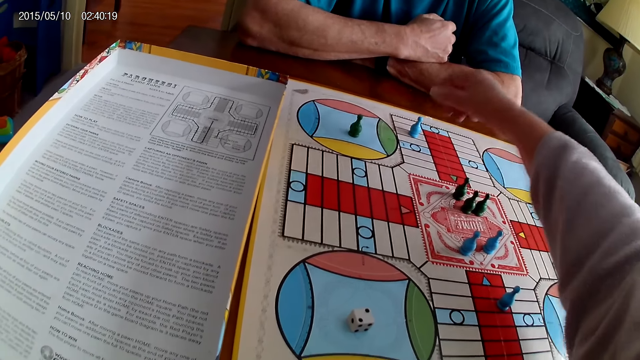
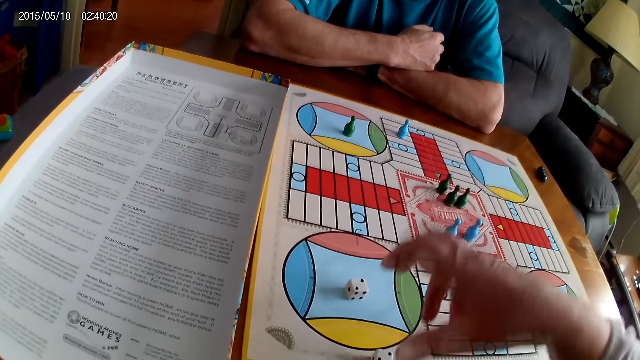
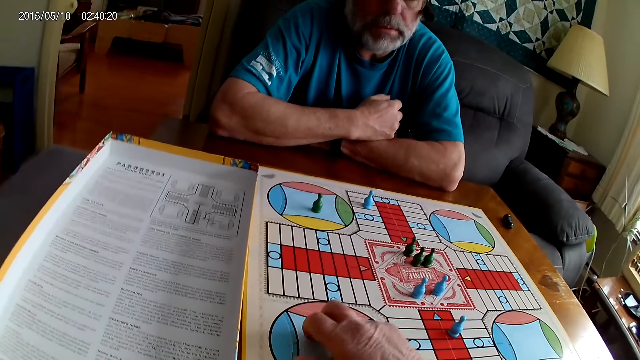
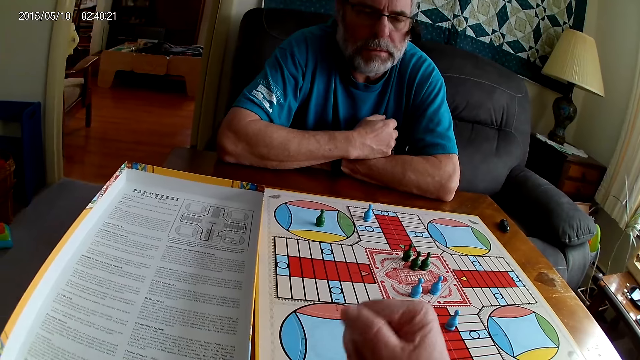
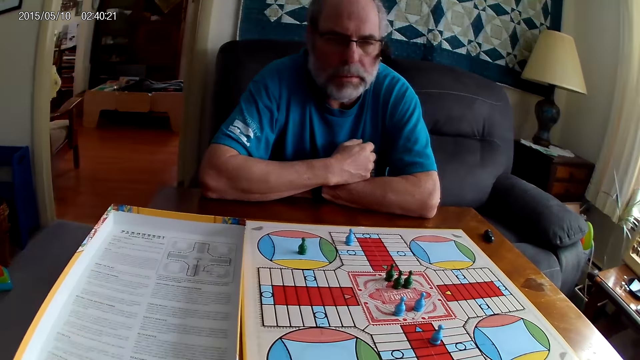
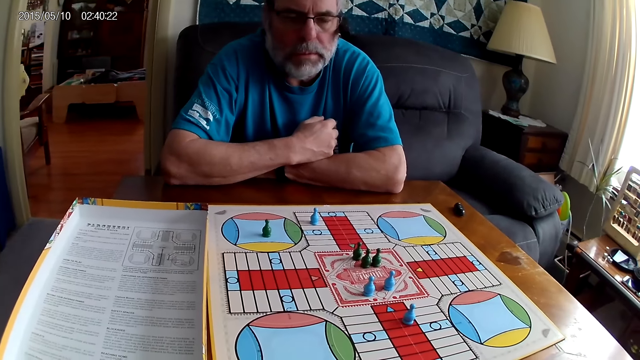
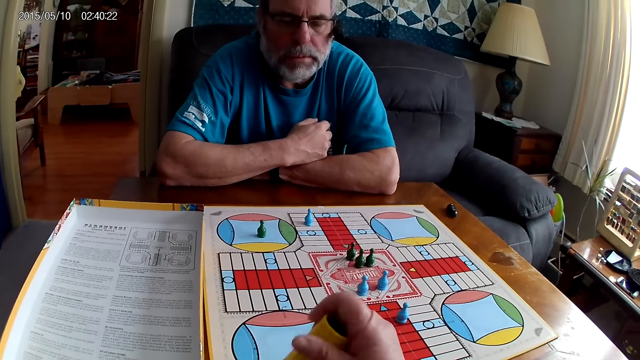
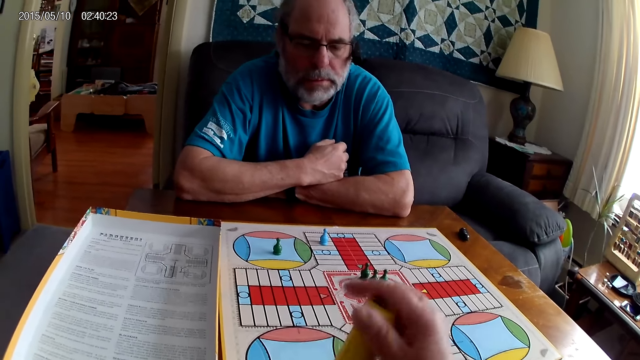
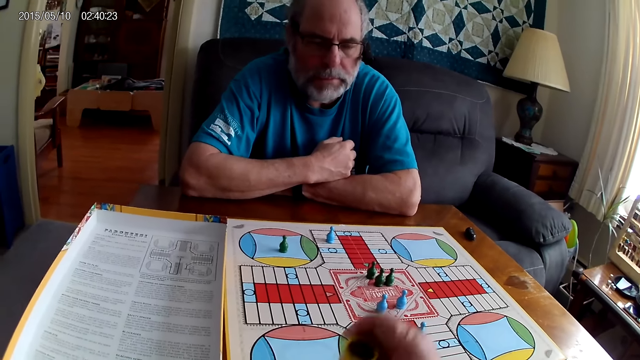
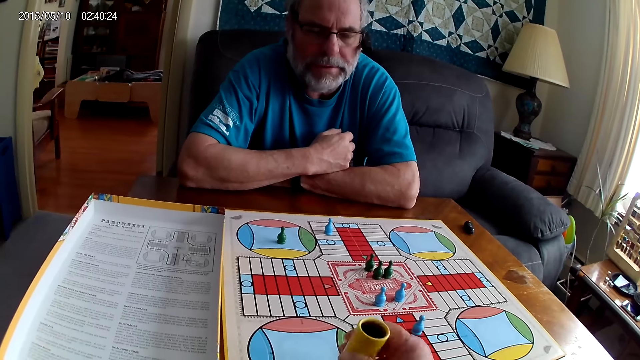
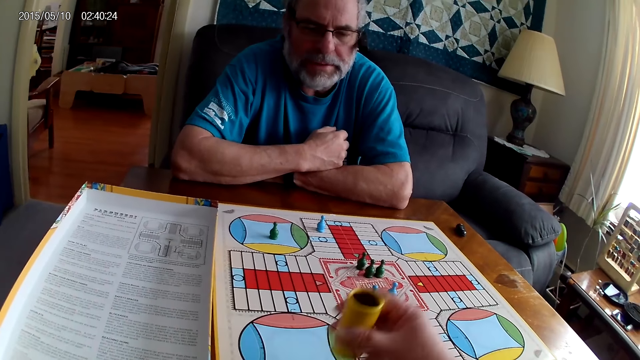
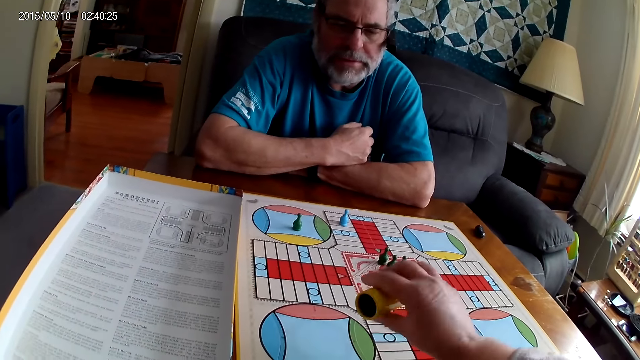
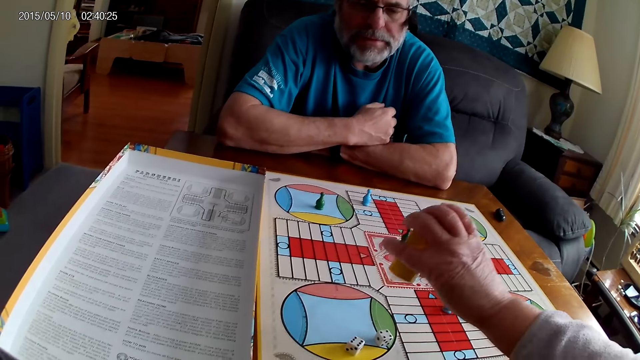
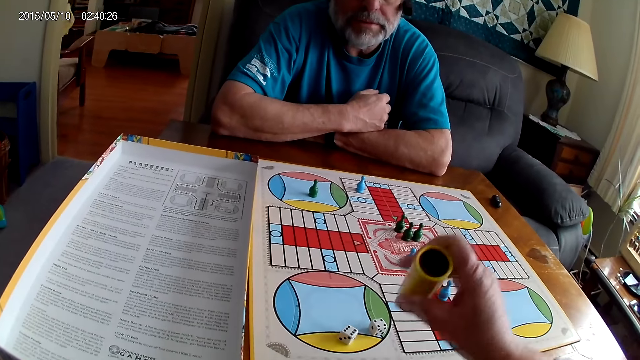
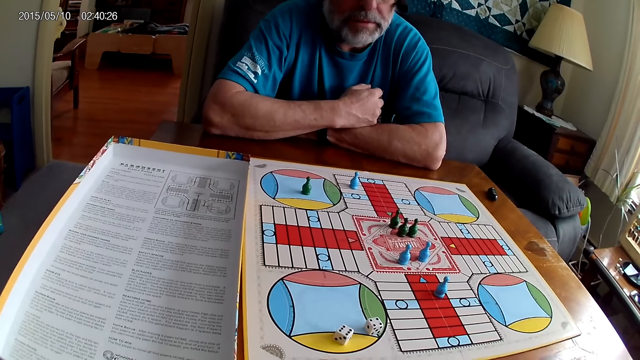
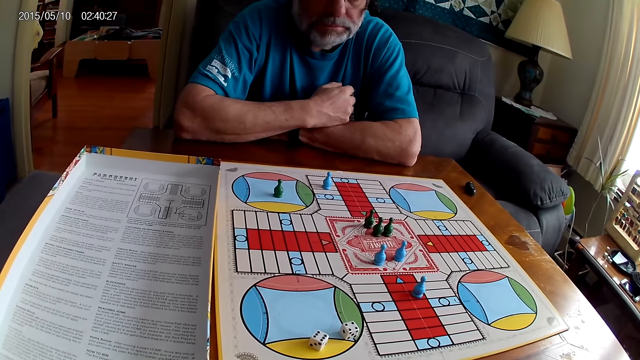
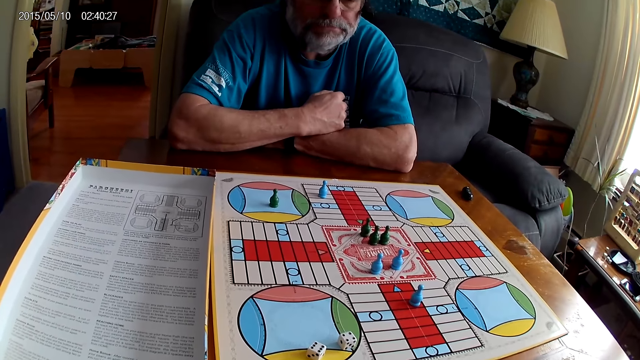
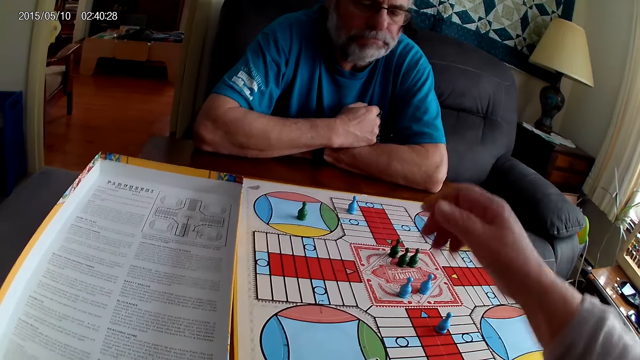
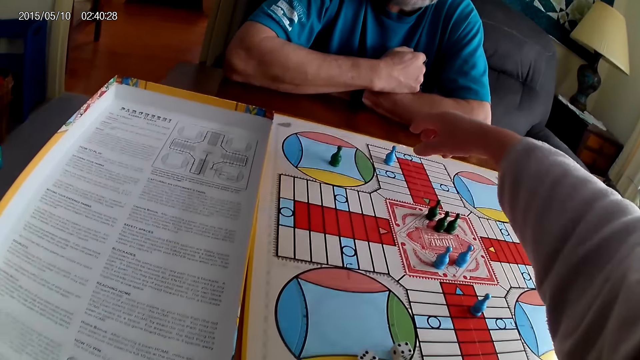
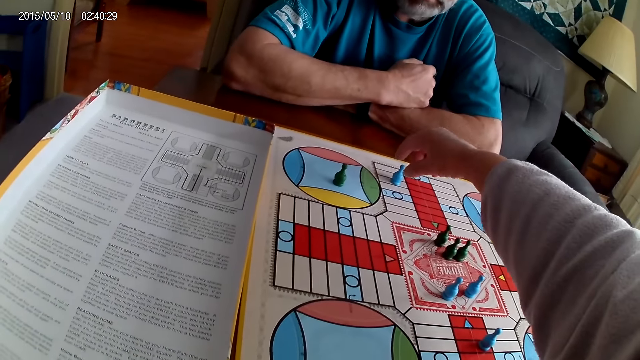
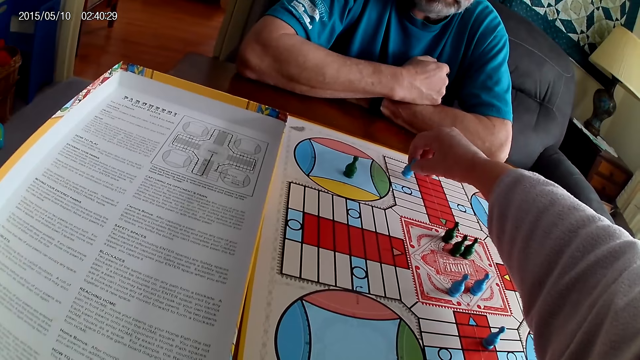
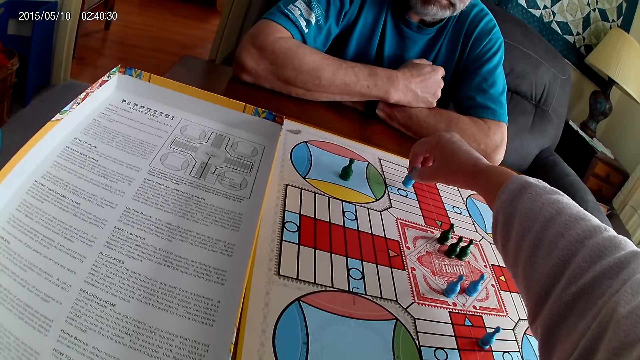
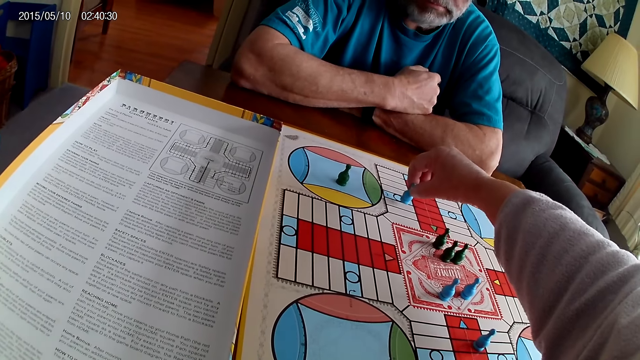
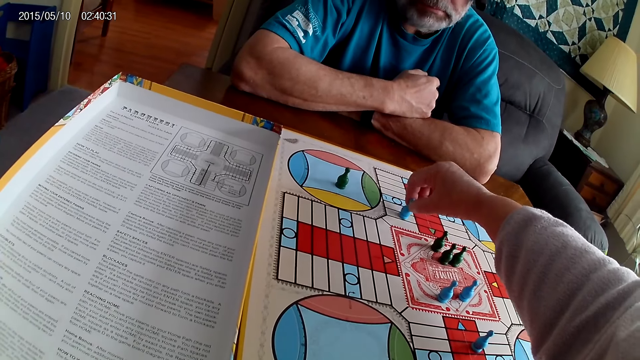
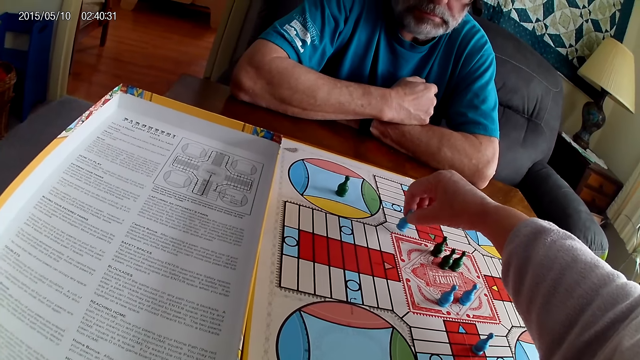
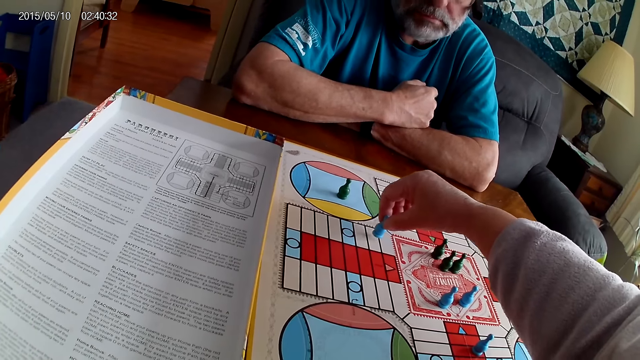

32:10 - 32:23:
The camera wearer picks up the dice on the Ludo board with her right hand. She shuffles the dice in the container with her right hand. She pours the dice in the container on the Ludo board with her right hand. She positions the dice cup aside. She moves a blue pawn through some cells on the Ludo board with her right hand.

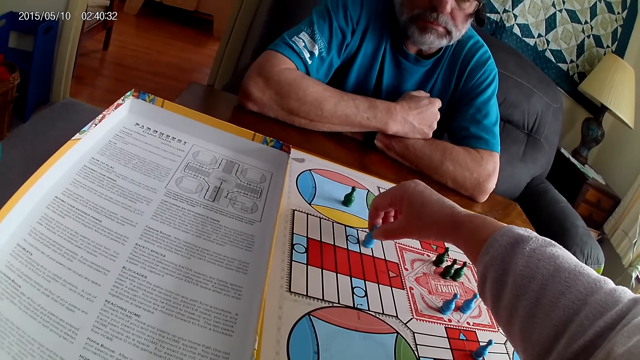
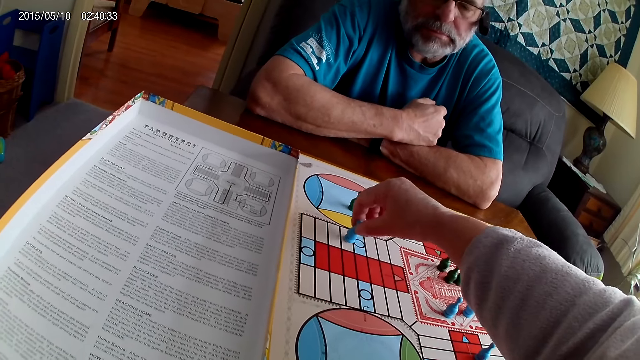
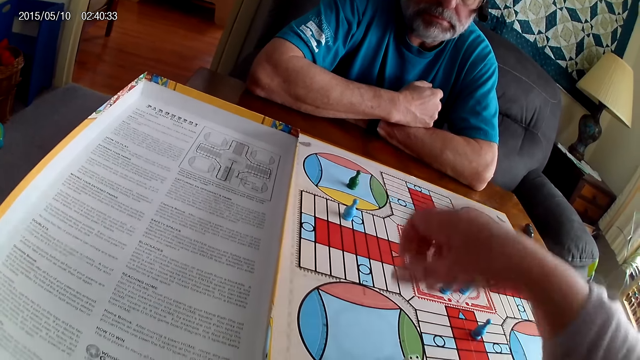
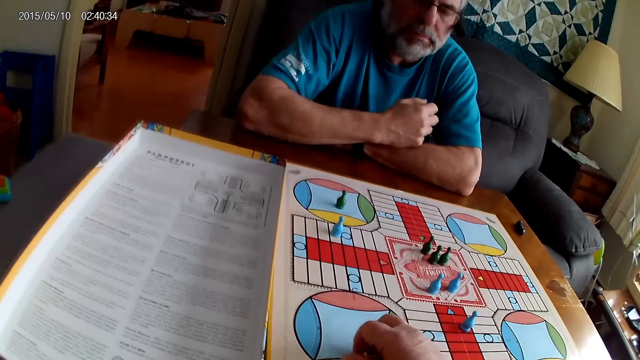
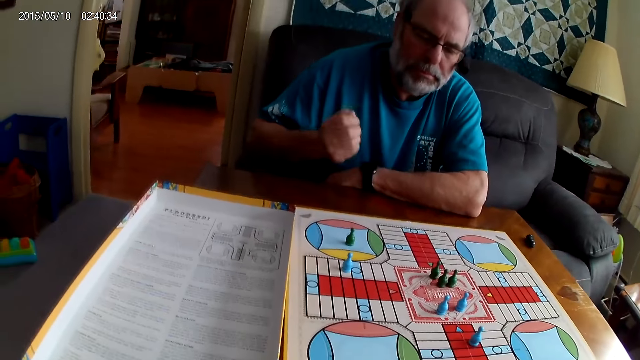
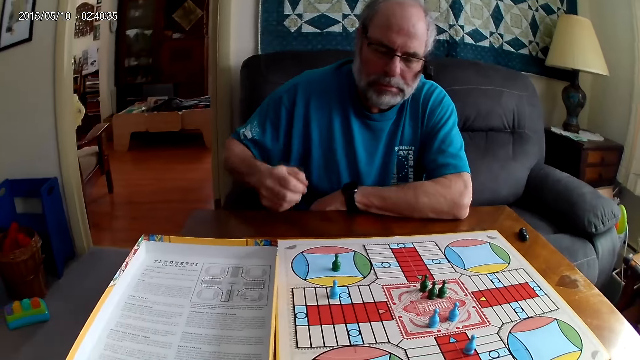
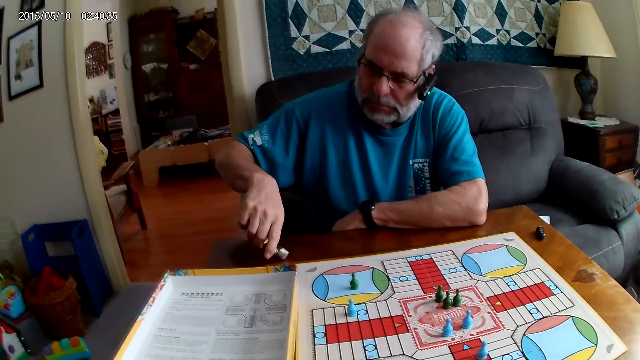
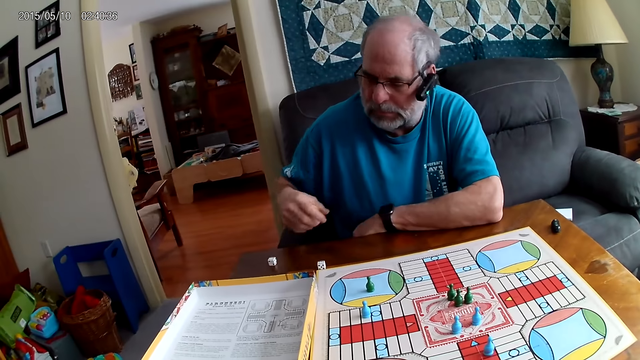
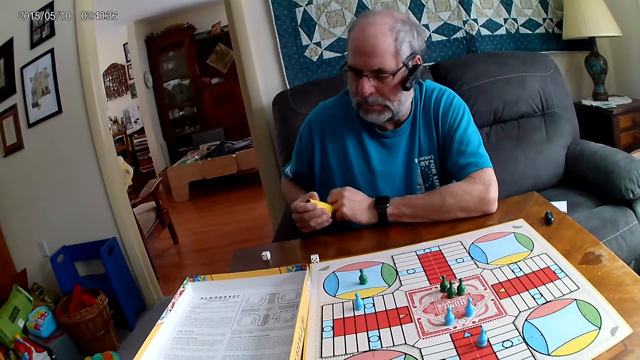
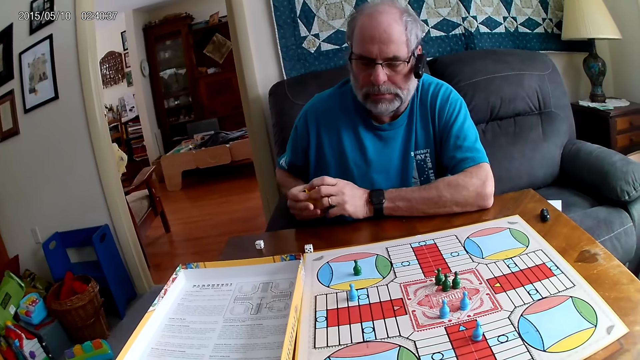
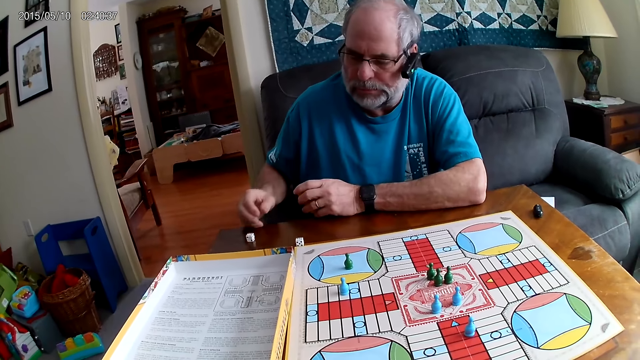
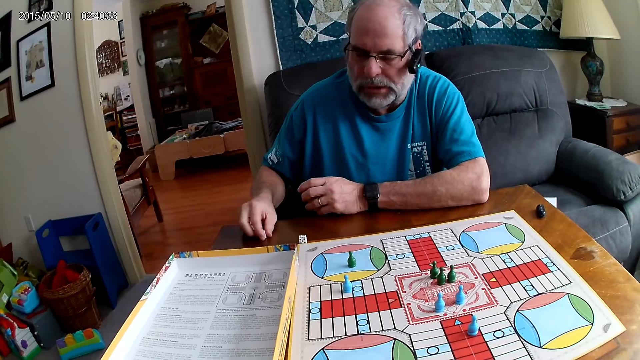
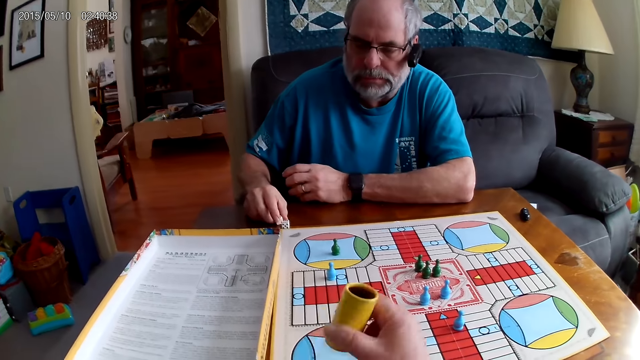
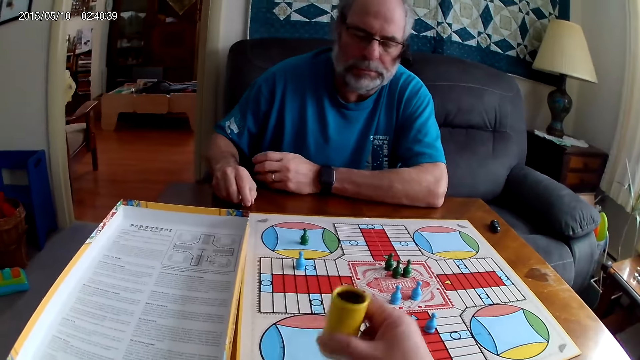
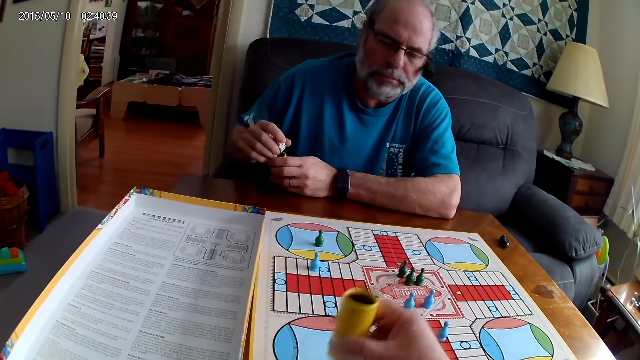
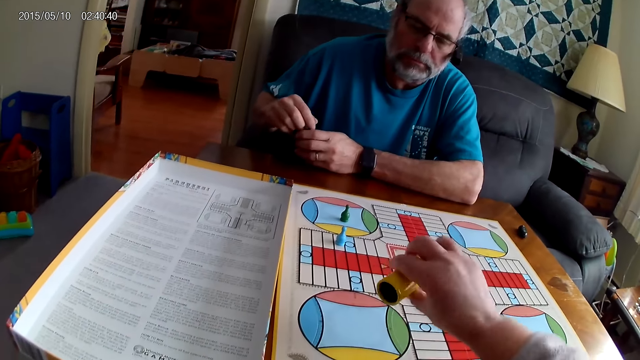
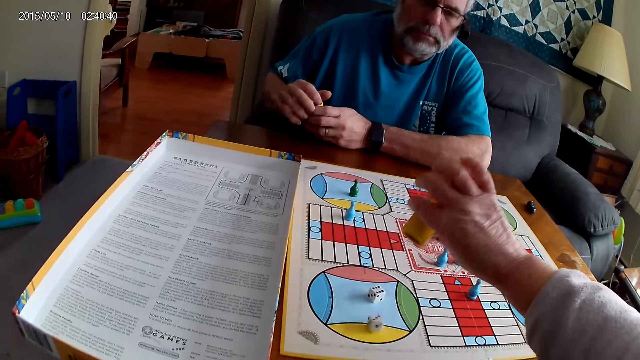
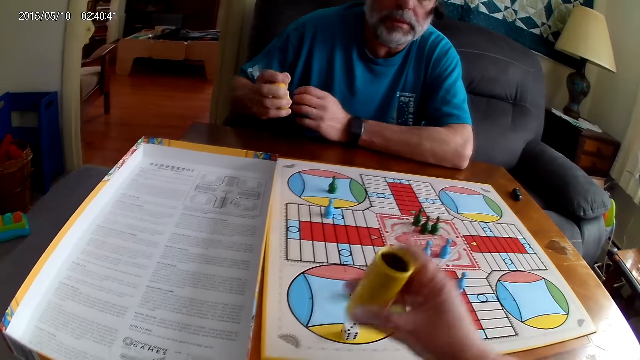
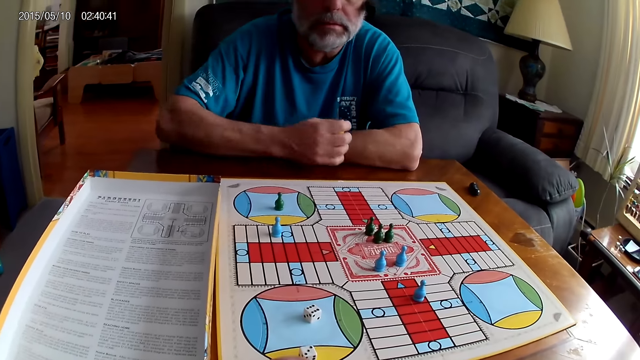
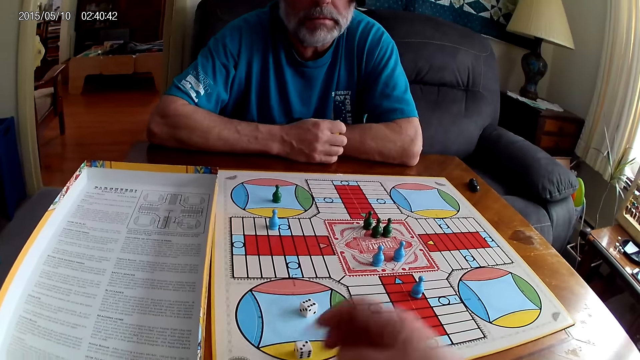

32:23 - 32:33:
The camera wearer picks up the dice on the Ludo board with her right hand. A man shuffles the dice in a container with his right hand and pours the dice in the container on the table with his right hand. The man holds the dice cup with the other hand, moves the dice, and picks up the dice on the table with his right hand. The camera wearer converses with the man. She shuffles the dice in the container with her right hand. The man puts the dice in the container with his right hand. The camera wearer pours the dice in the container on the Ludo board with her right hand. She places the dice cup aside.
